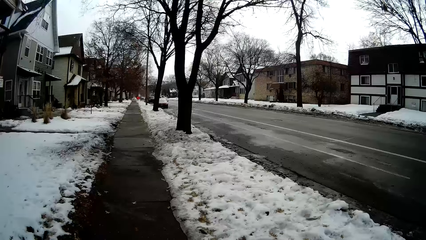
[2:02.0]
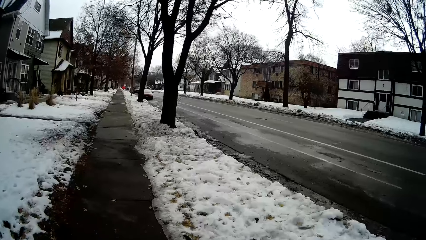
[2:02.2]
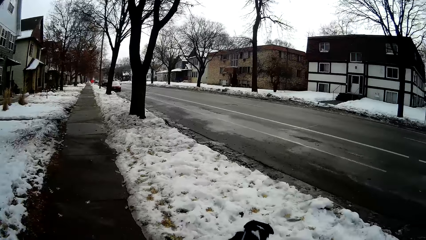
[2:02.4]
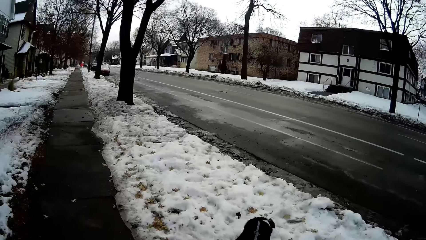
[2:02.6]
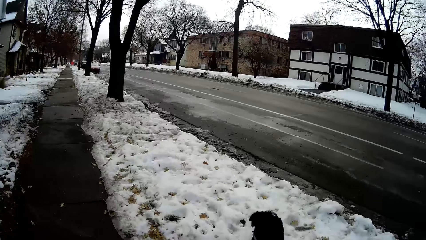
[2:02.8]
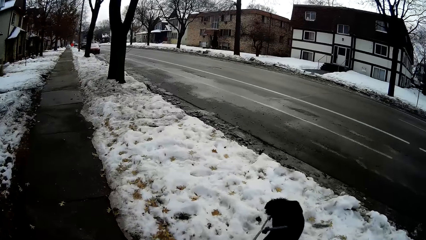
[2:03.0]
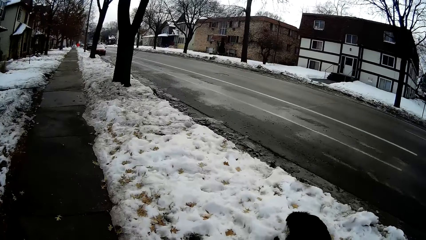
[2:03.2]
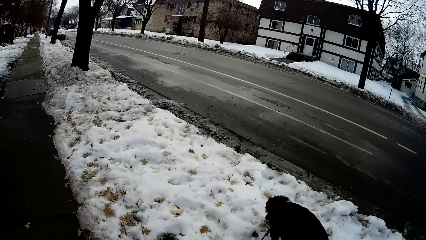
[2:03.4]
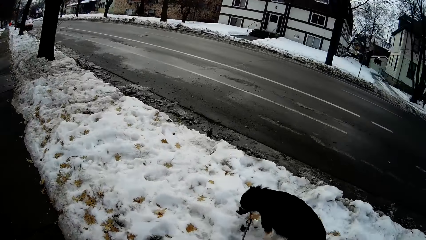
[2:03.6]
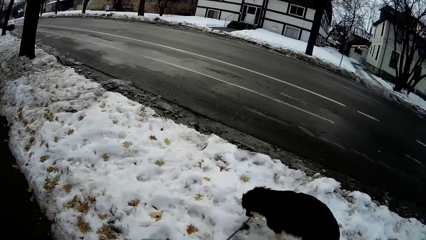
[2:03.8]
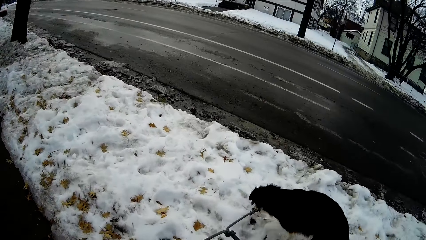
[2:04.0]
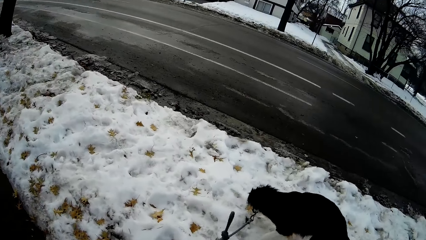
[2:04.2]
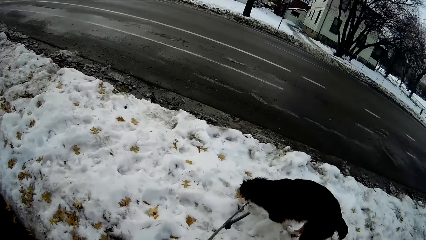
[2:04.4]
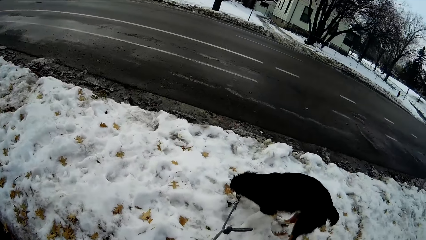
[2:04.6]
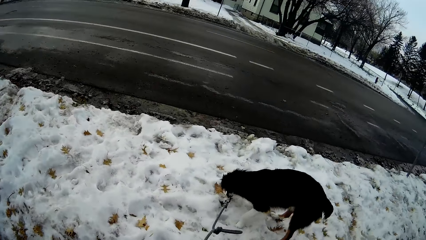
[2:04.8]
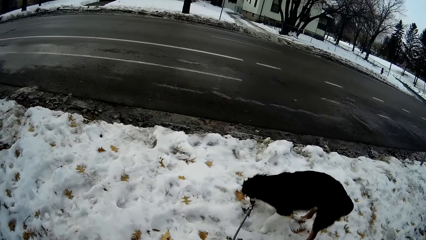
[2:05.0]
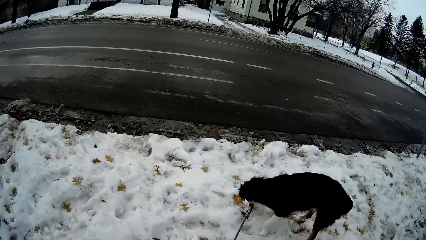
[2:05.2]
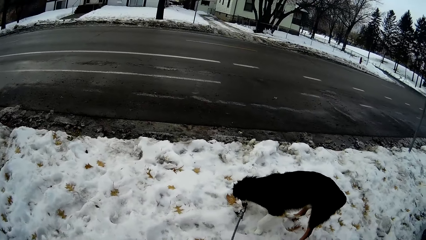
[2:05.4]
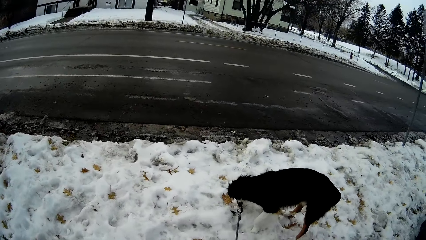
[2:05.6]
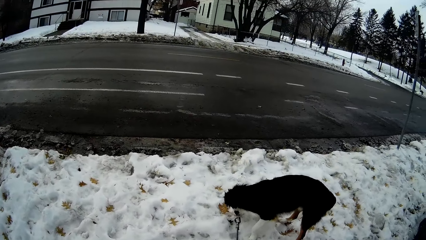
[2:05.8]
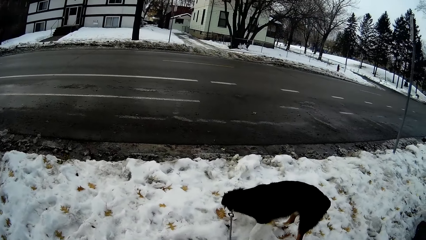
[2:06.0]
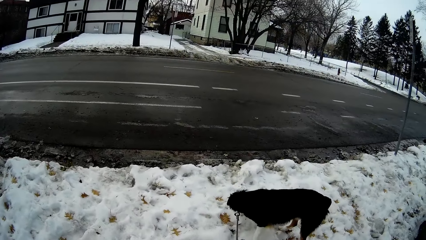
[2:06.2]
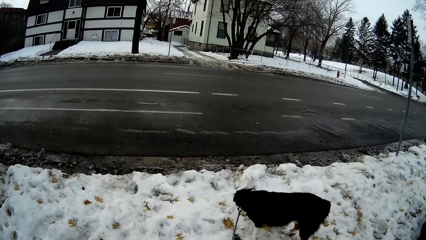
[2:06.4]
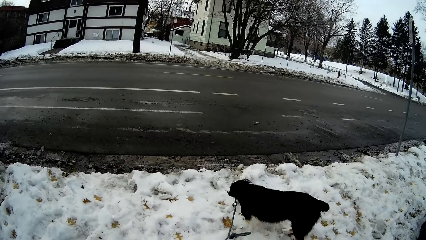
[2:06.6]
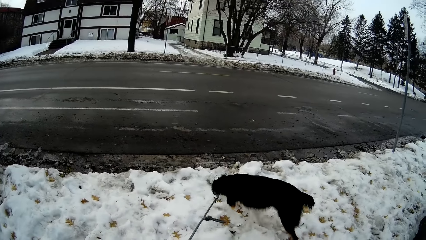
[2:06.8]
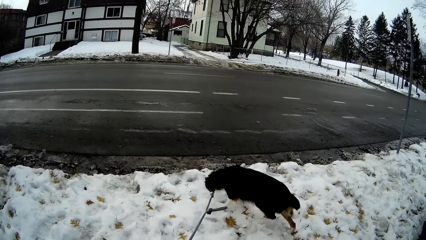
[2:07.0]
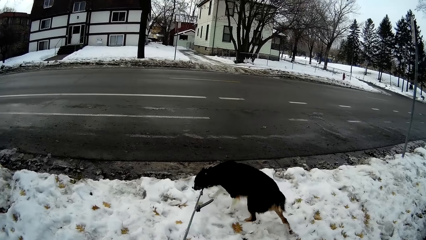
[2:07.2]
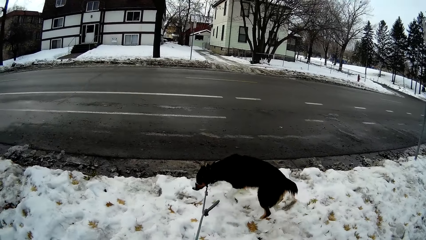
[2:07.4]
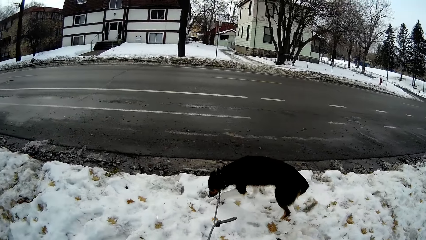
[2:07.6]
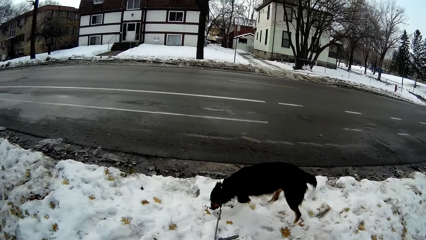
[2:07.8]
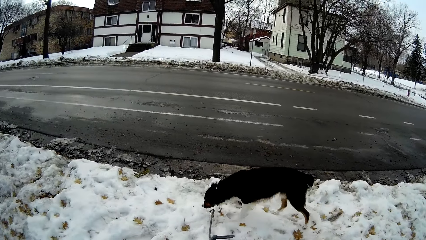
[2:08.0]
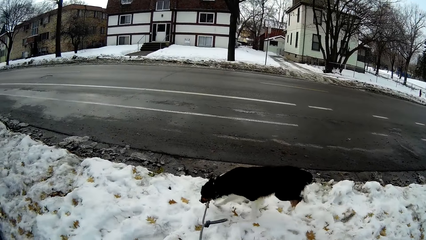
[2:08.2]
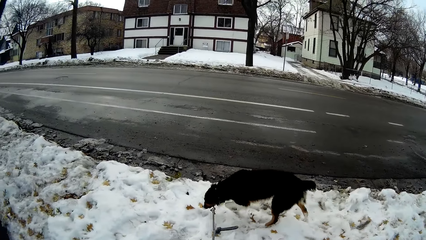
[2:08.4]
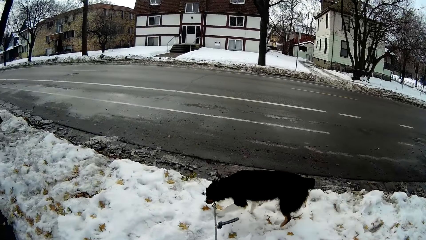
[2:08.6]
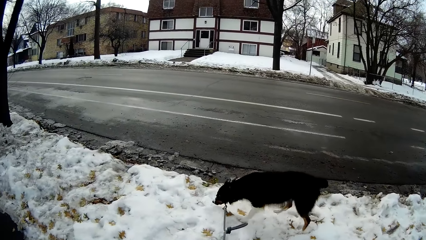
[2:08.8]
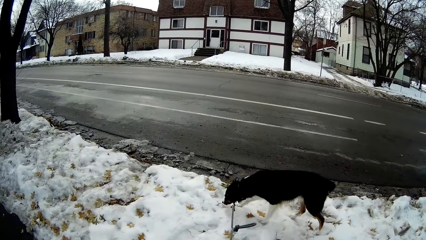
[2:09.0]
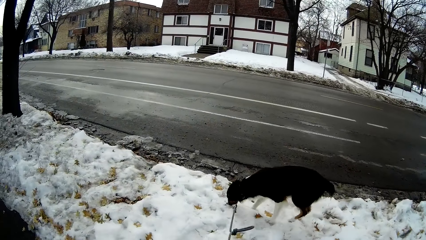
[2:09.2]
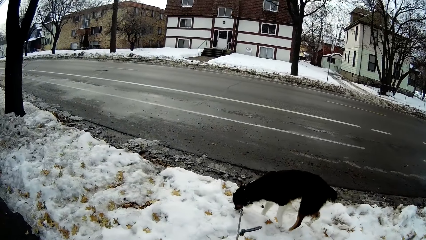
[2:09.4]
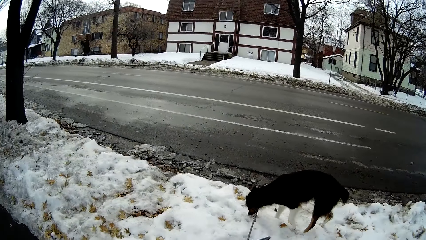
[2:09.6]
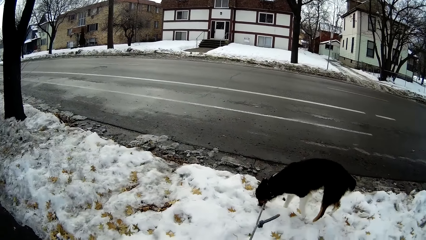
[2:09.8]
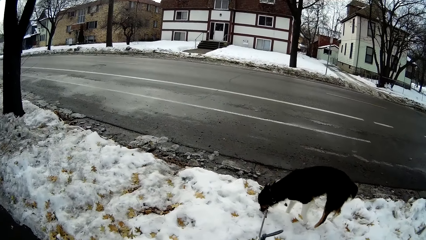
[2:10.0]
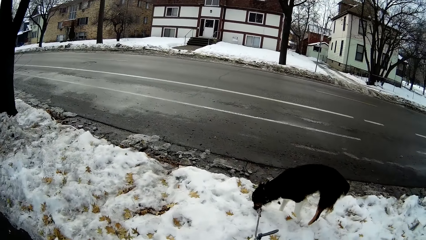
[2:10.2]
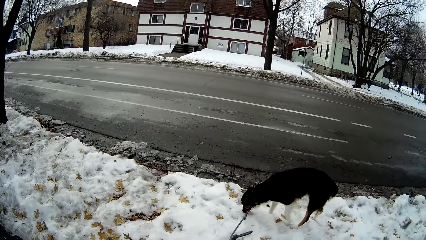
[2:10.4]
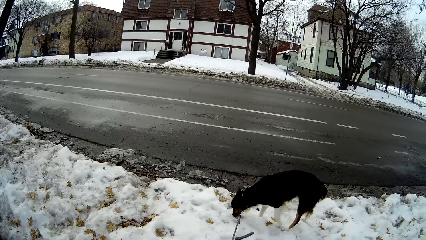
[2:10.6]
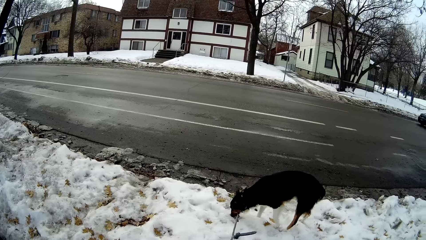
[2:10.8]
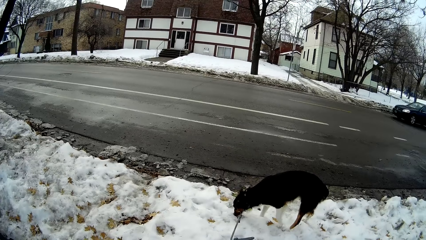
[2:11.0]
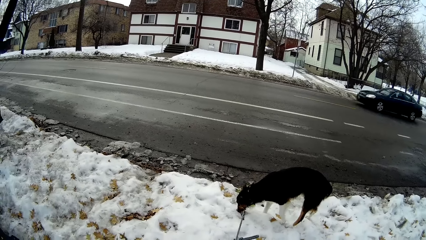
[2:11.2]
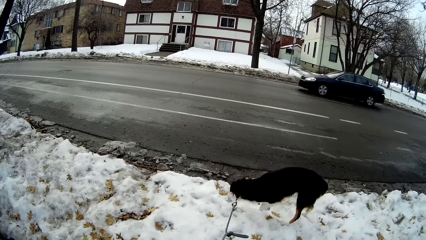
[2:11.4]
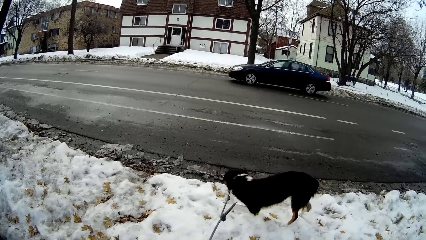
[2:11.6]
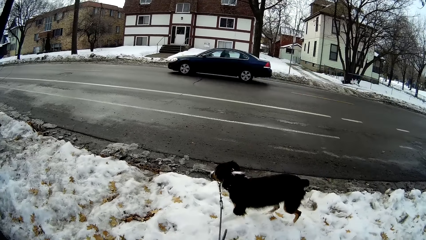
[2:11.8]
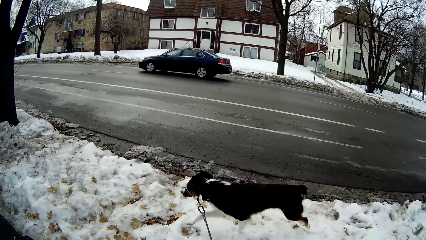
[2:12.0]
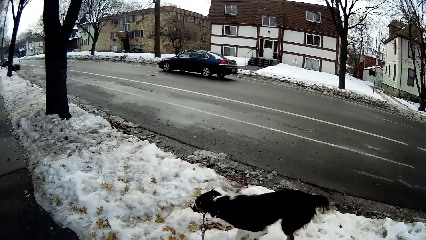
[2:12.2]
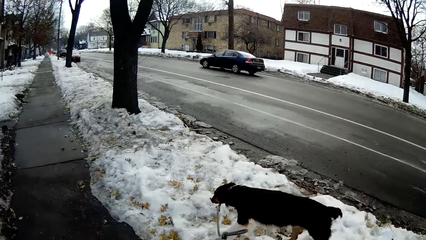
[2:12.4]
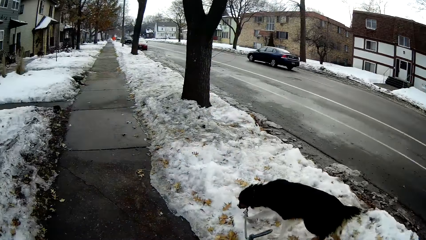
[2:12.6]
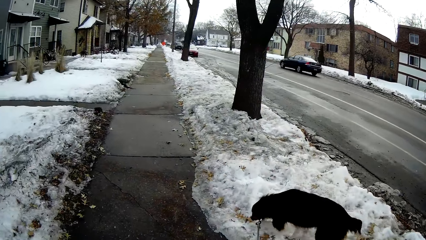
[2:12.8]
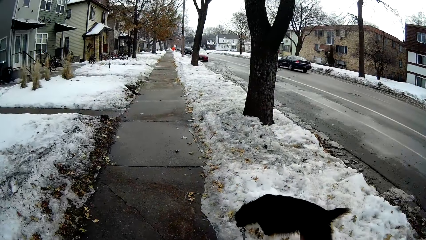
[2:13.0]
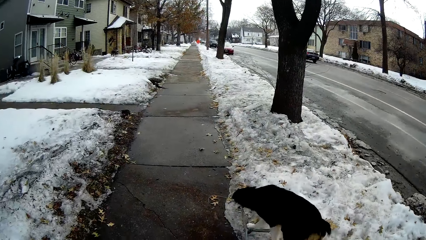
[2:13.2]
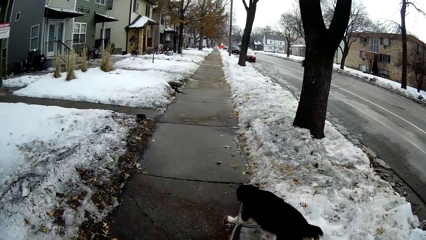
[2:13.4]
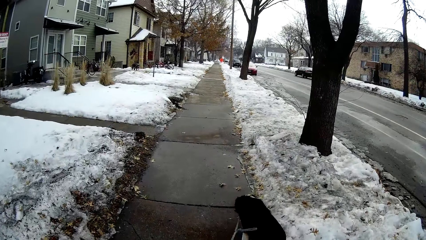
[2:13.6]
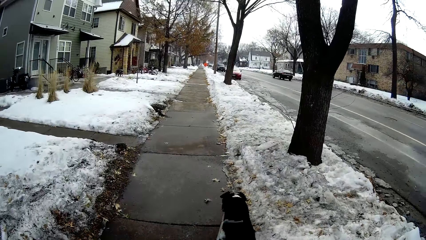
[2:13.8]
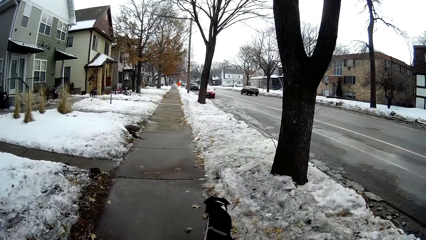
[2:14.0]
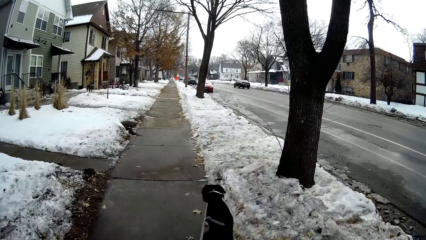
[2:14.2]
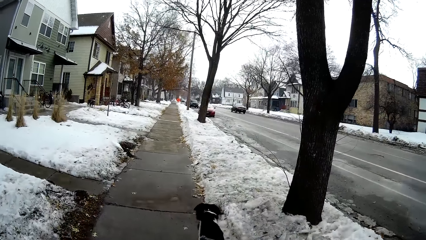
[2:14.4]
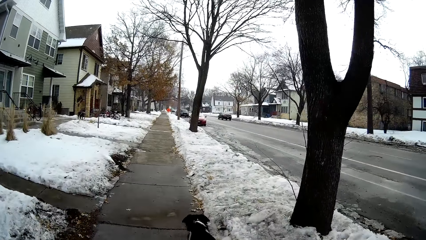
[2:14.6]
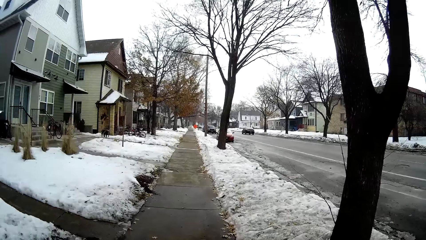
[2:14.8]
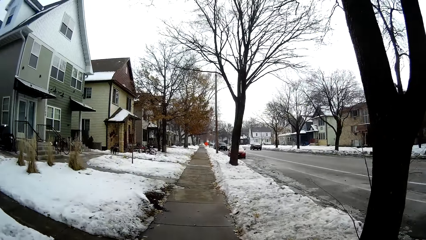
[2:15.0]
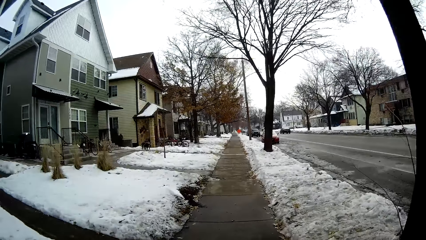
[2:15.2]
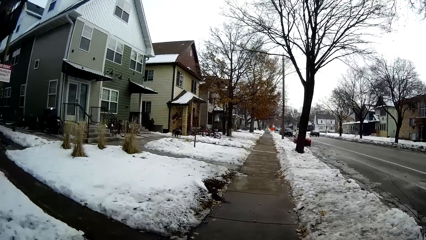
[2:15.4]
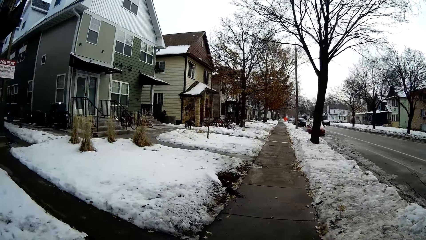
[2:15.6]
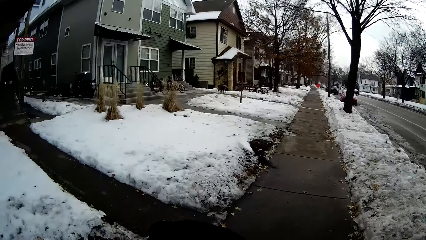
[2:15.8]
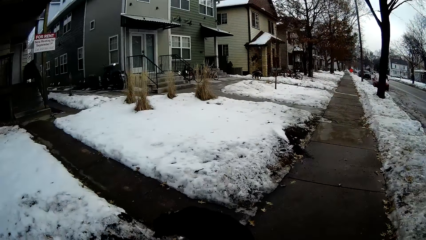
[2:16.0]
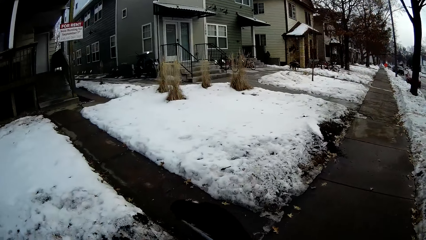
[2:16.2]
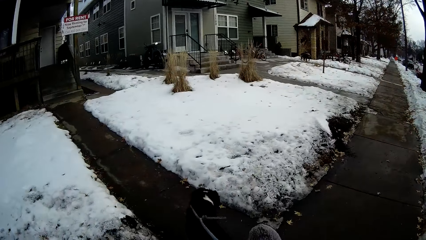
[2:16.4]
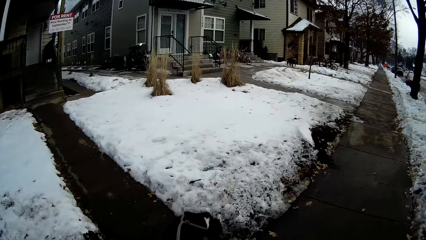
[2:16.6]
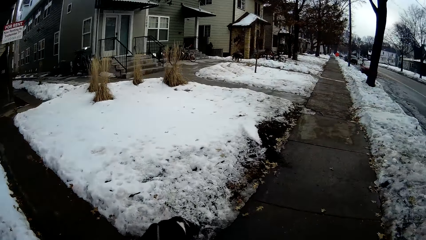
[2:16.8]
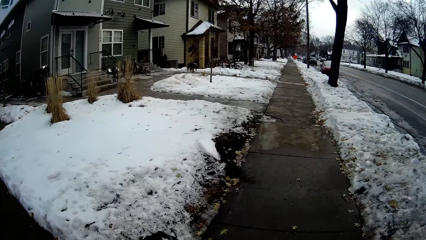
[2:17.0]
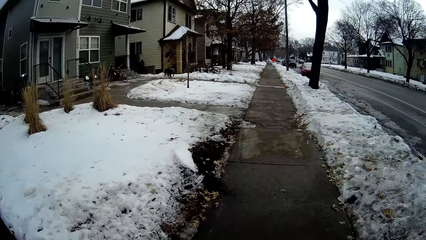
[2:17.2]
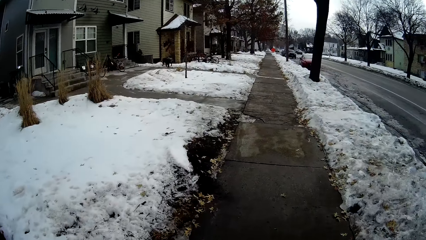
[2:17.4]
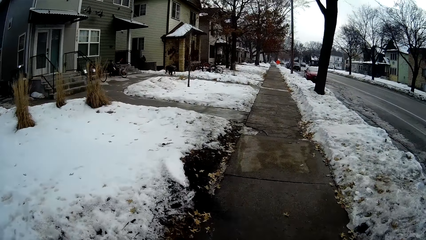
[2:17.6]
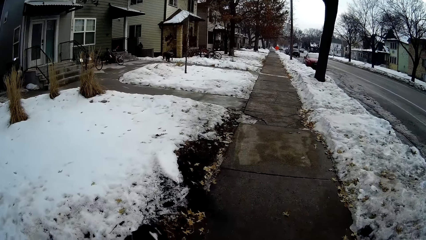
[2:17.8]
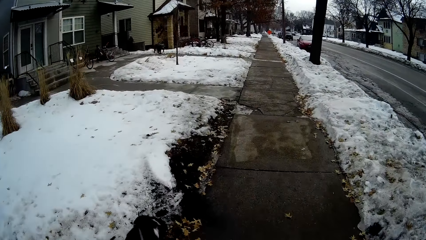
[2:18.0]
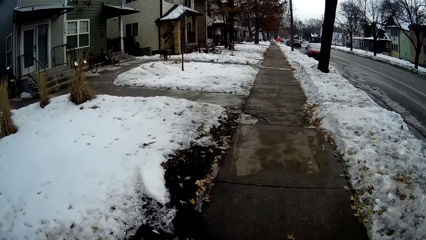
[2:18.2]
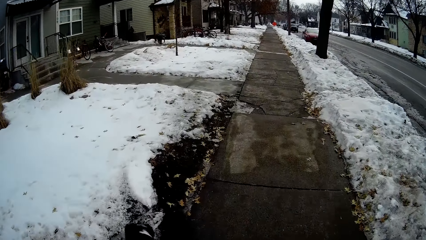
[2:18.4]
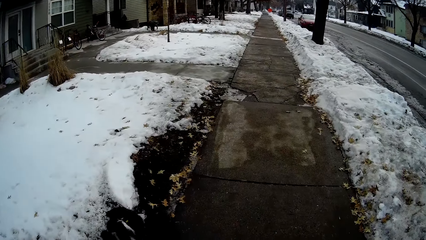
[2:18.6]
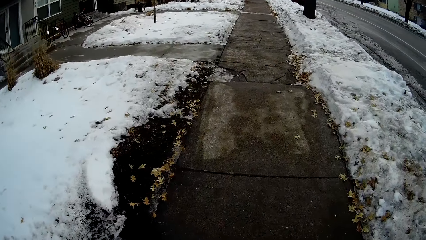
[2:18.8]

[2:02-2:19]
The camera wearer looks around the road. They control the movement of the dog. They walk through the sidewalk with the dog. They walk on the sidewalk. They walk the dog on the sidewalk.
